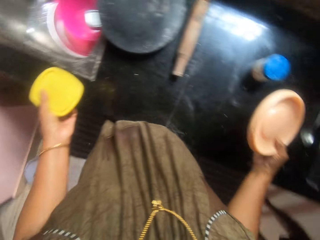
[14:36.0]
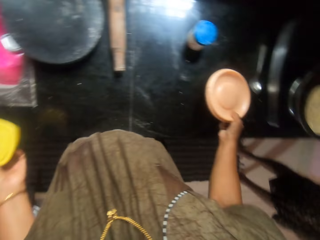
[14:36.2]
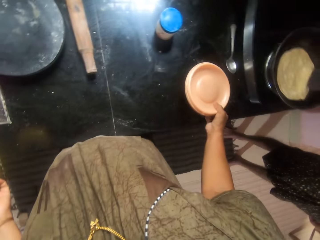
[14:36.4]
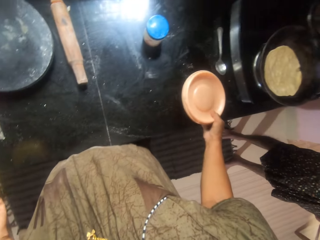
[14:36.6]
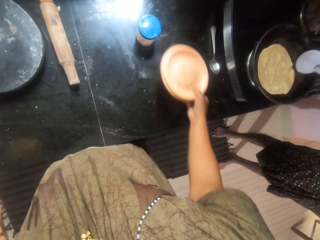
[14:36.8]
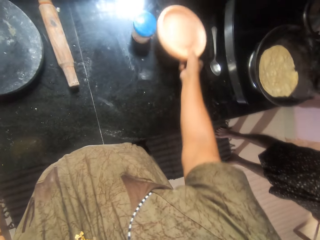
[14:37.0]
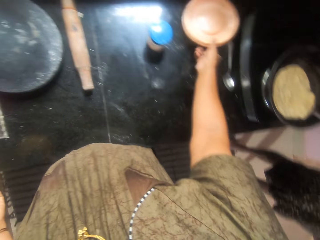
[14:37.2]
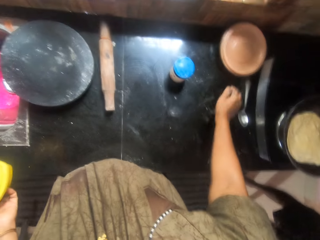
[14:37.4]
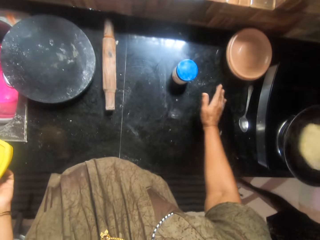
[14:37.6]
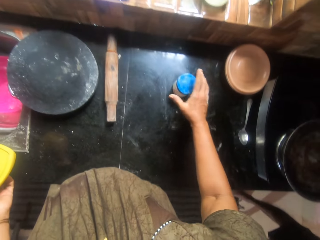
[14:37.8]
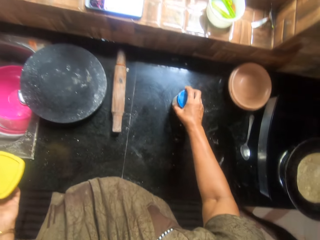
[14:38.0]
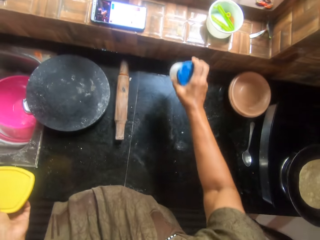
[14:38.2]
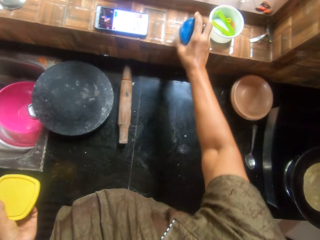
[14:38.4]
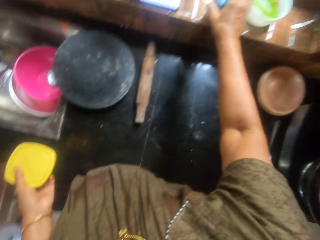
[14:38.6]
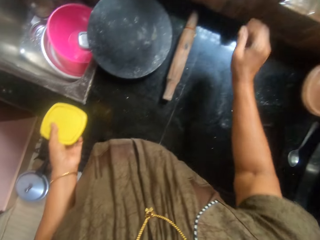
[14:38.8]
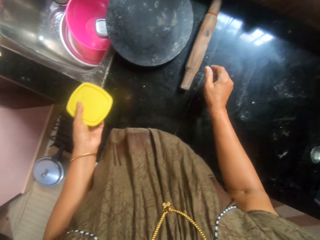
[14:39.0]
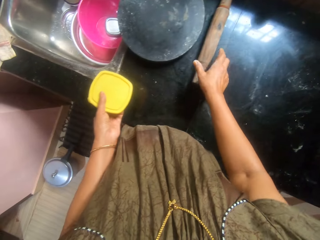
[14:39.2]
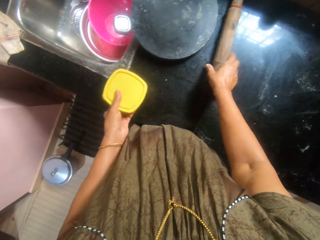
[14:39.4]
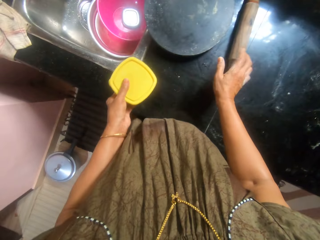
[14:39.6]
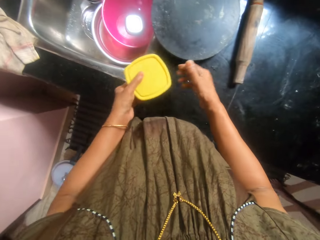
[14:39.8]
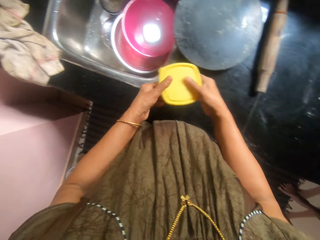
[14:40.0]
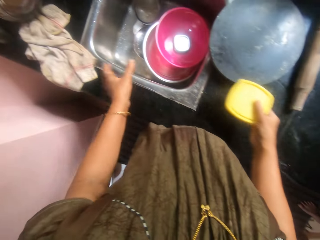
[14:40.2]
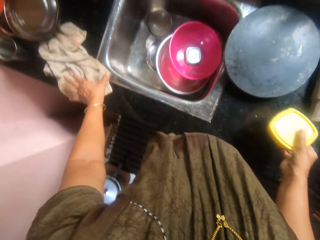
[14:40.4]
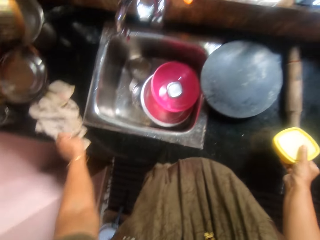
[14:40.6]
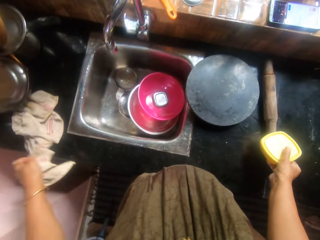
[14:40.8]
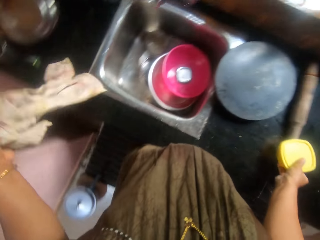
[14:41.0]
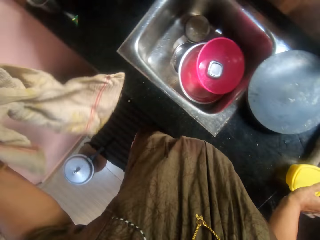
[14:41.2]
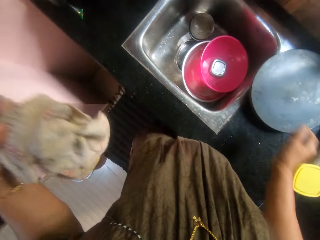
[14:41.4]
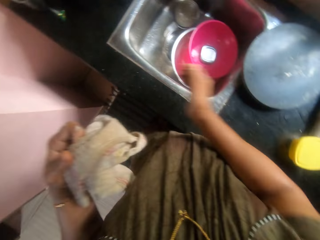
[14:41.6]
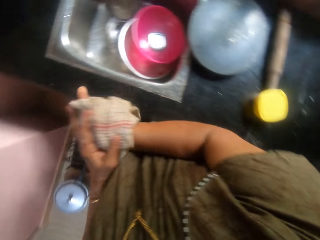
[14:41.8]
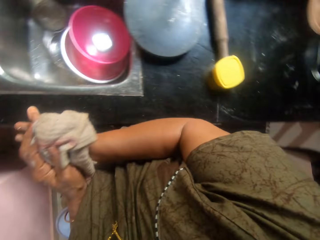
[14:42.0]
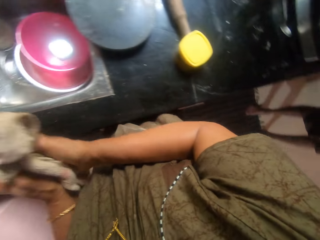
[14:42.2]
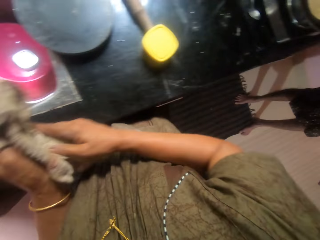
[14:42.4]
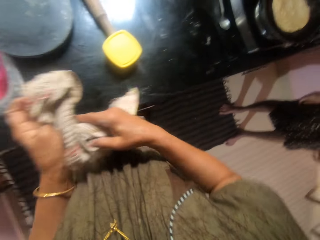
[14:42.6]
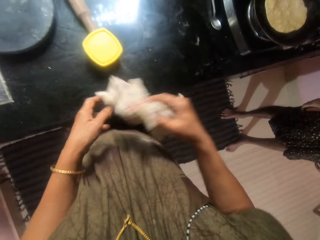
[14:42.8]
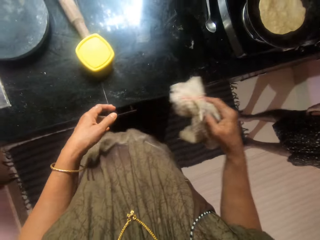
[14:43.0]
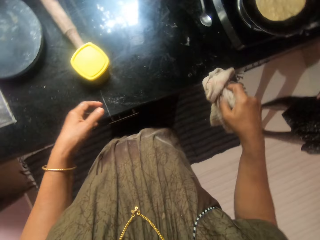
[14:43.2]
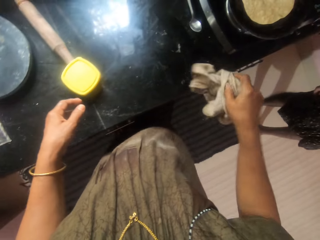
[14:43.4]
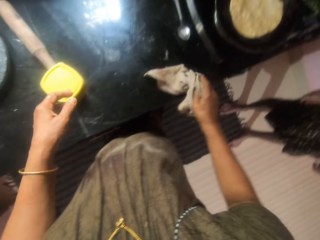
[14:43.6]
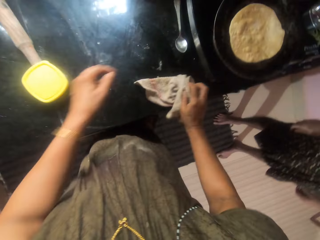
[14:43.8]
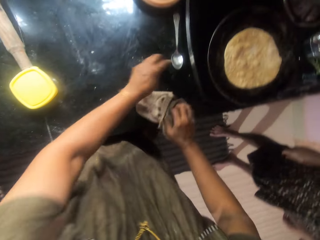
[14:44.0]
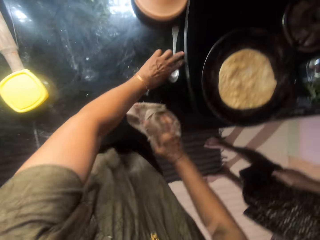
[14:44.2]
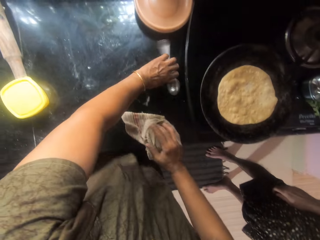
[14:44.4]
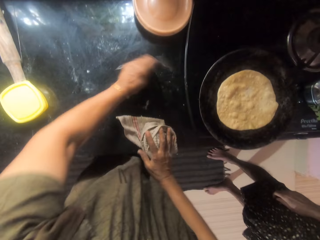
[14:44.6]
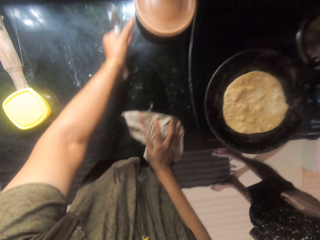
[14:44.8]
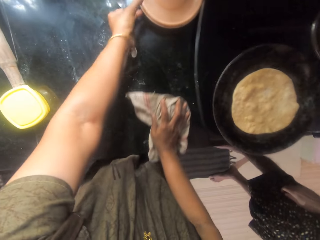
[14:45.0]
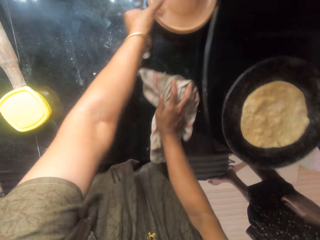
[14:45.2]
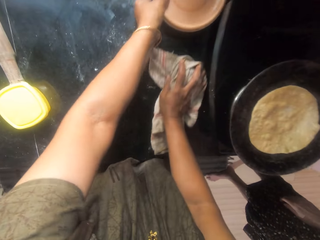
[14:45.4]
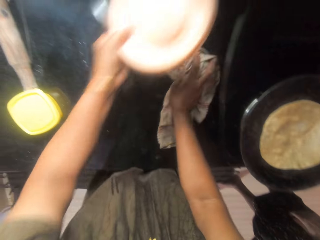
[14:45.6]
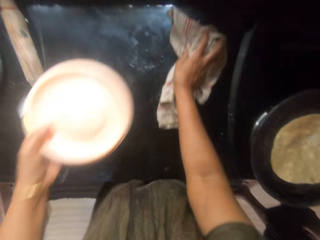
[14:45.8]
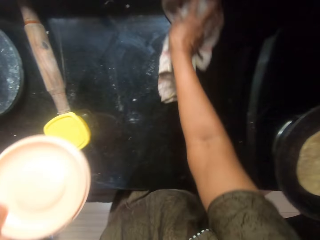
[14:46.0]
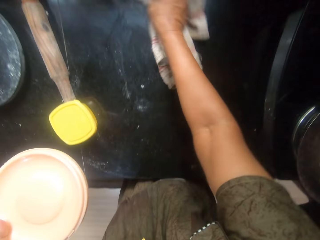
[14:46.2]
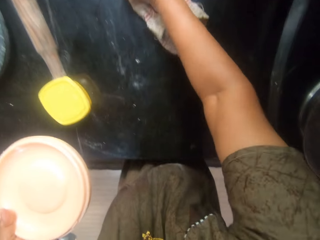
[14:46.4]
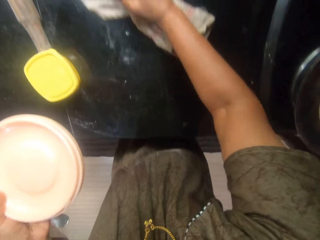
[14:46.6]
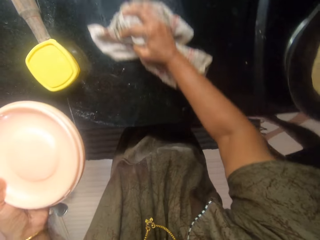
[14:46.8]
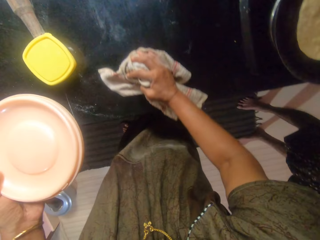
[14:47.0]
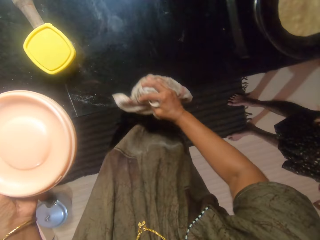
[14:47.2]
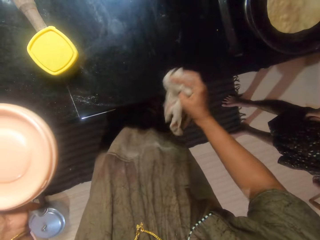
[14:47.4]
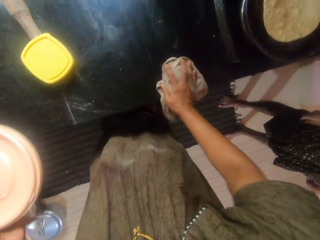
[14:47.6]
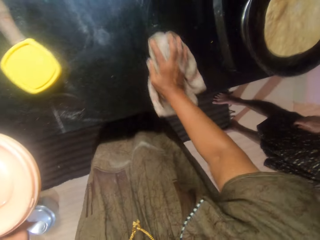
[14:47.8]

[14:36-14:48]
A woman flips the dough inside the pan. The camera wearer places the plate on the countertop. She picks up the flour container from the countertop. She places the flour container on the edge of the window. She touches the rolling pin on the countertop. She passes the container to her right hand. She picks up a cloth from the edge of the sink. She drops the container on the countertop. She wipes her hand with the cloth. She picks up the spoon from the countertop. She wipes the countertop with the cloth. She picks up the plate from the countertop.

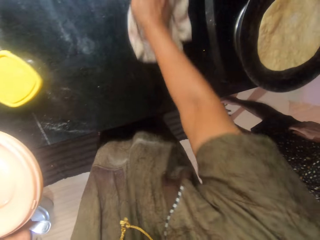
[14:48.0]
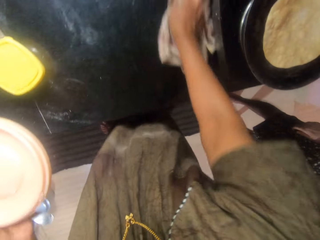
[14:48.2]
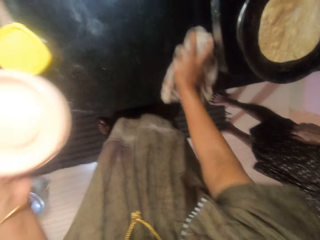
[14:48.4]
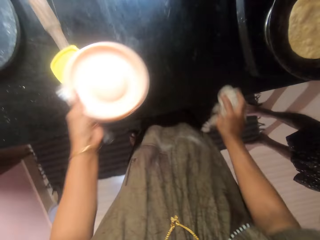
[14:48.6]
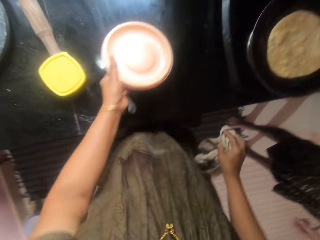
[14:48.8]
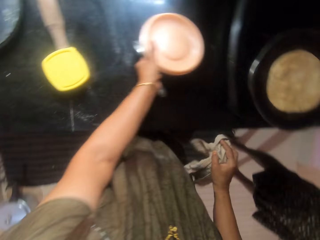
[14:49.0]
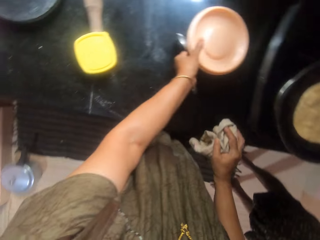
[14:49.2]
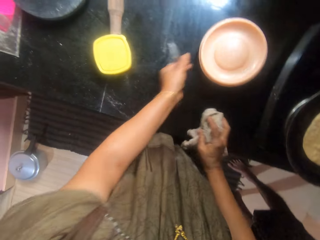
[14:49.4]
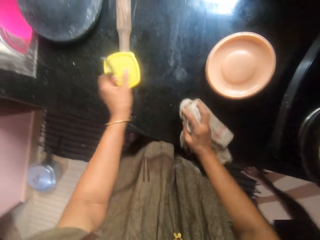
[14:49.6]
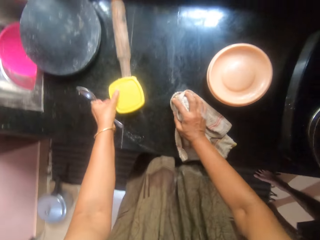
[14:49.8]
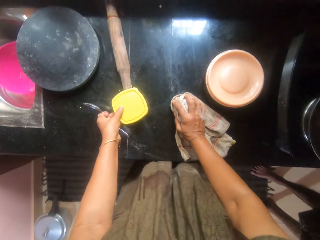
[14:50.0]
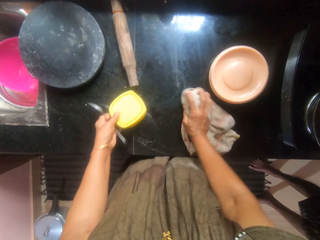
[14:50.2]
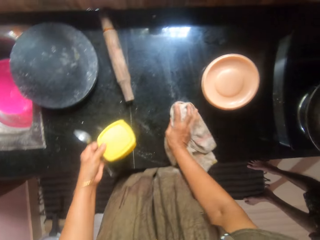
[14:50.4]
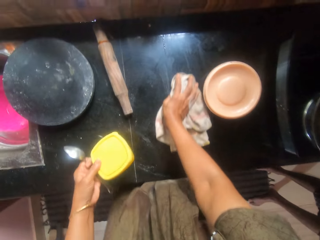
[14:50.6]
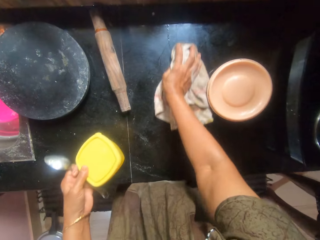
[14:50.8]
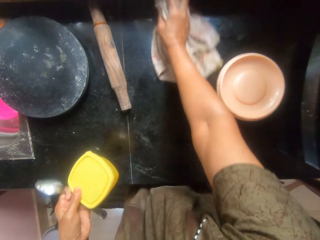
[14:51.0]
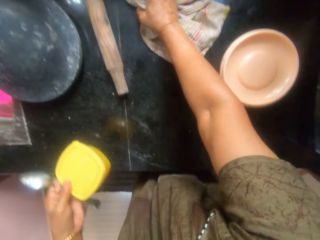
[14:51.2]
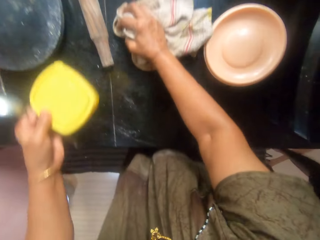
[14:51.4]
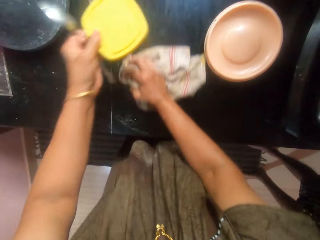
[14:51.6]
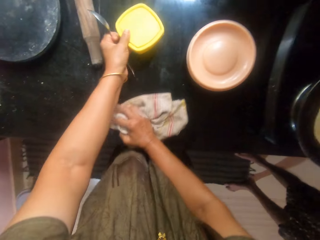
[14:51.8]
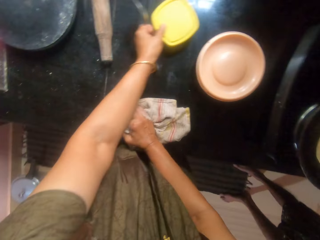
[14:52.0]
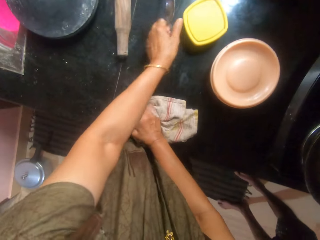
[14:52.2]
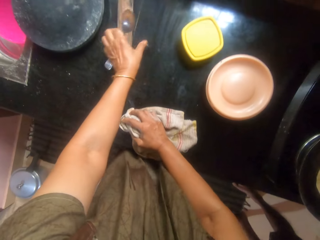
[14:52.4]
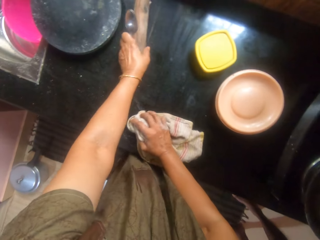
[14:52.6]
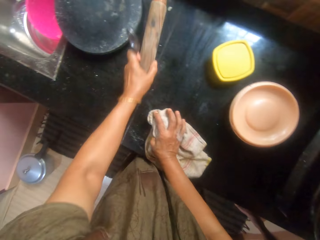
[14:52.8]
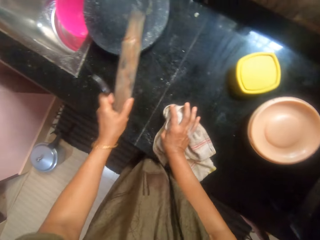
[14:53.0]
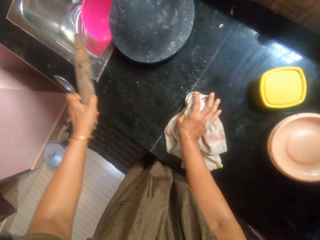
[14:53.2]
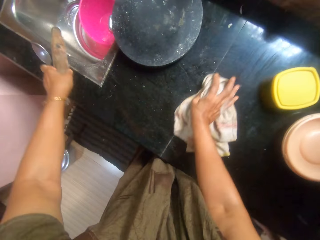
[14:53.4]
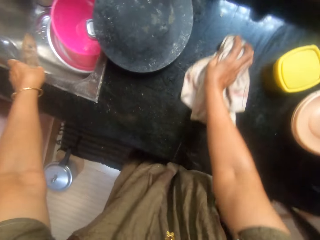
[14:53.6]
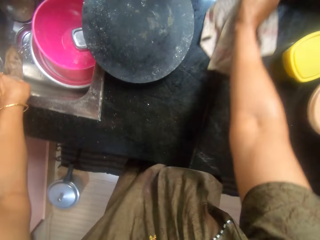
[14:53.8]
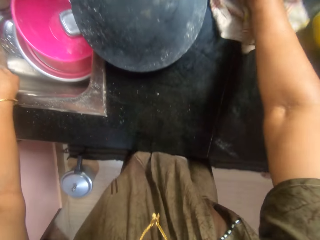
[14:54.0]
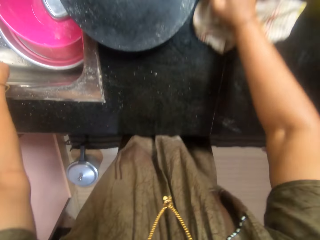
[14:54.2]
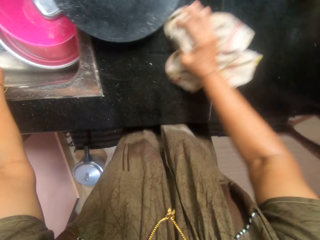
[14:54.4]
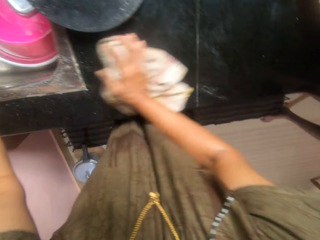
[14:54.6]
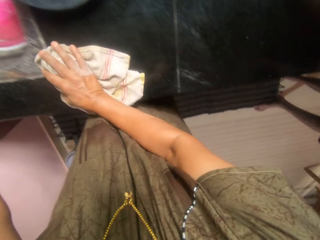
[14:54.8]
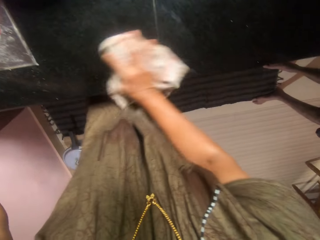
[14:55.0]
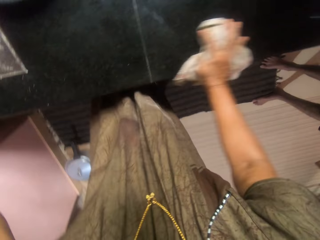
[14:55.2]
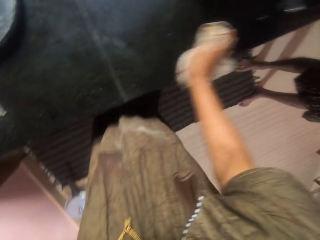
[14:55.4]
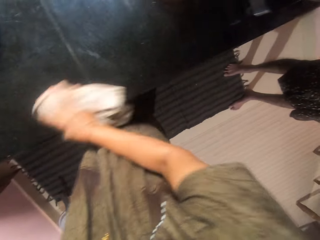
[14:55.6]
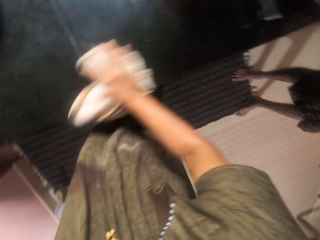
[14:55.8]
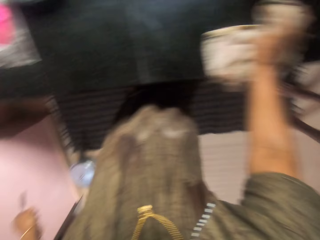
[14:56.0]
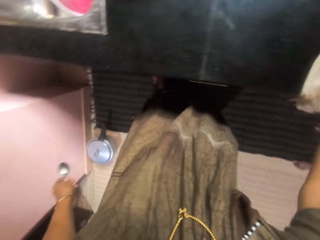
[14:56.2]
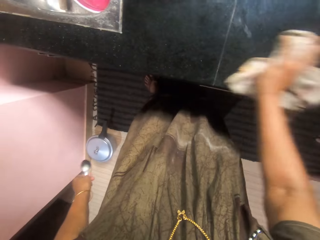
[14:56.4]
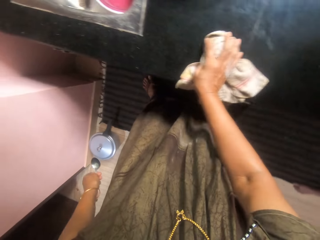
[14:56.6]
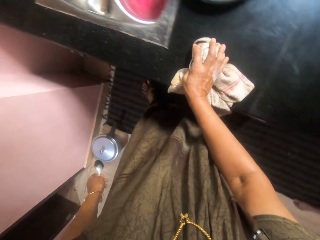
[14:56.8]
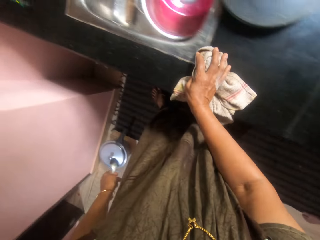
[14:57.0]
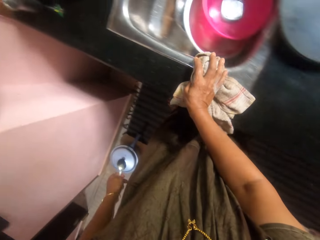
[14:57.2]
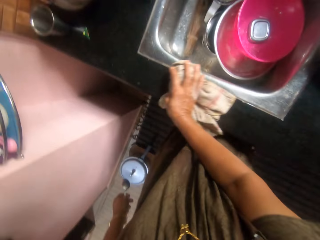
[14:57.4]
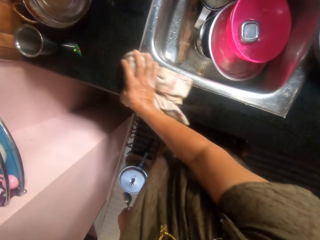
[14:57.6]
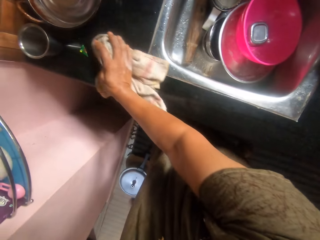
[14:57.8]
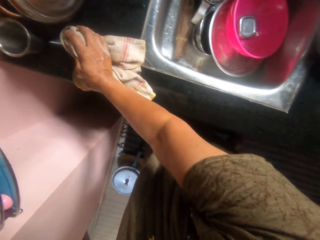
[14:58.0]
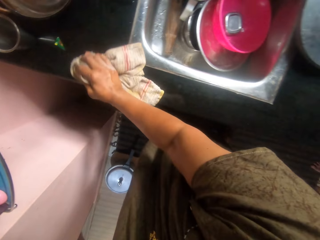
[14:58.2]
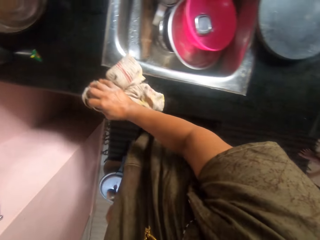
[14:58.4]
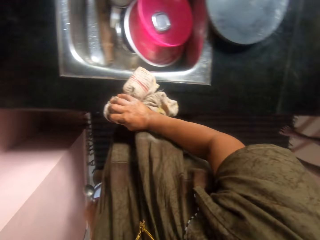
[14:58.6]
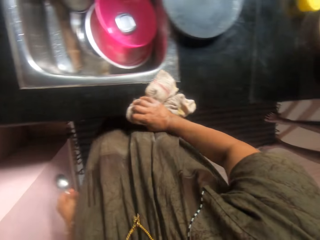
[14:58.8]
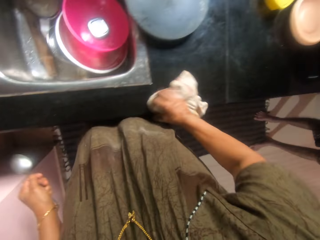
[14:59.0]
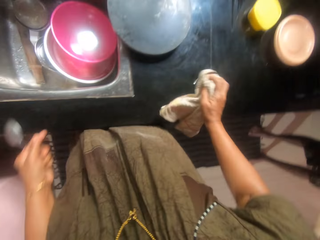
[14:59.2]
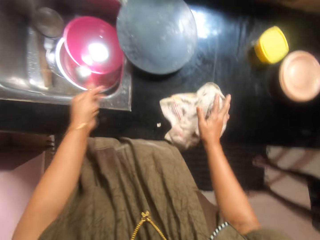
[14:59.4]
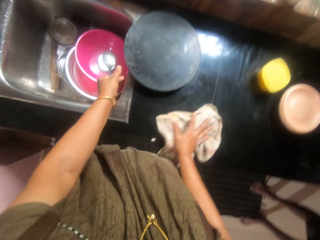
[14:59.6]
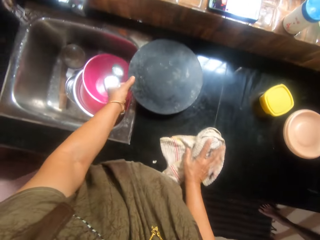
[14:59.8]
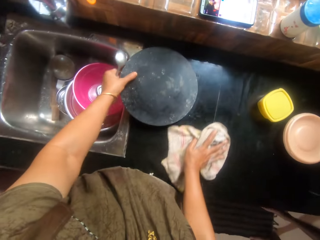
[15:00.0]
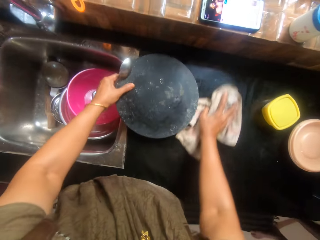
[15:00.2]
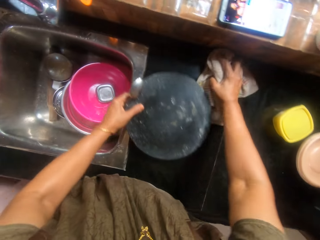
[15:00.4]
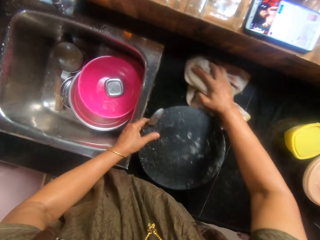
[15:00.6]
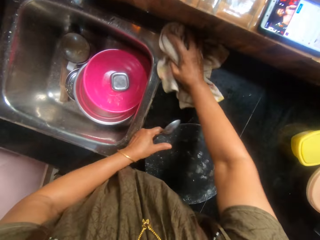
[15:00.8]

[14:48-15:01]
The camera wearer drops the plate on the countertop. They pick up the container with dough in it from the countertop. They place the container on the countertop. They pick up the rolling pin from the countertop. They drop the rolling pin in the sink. They wipe the surface. They adjust the position of the pastry board on the countertop.
